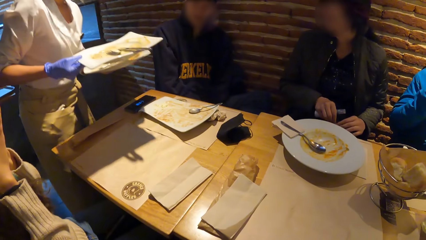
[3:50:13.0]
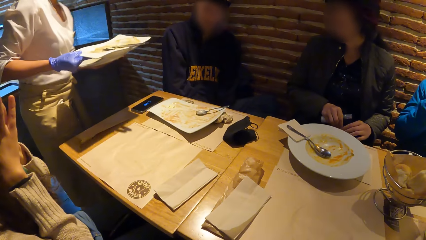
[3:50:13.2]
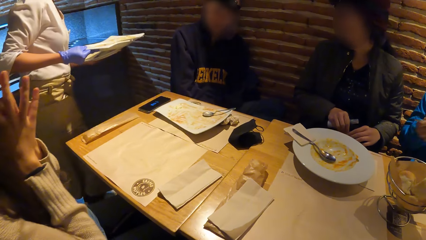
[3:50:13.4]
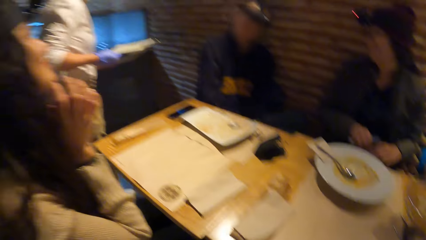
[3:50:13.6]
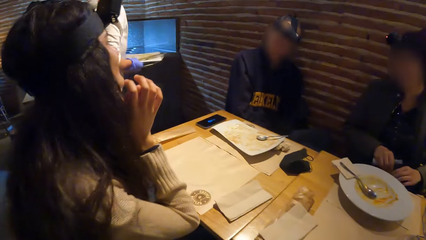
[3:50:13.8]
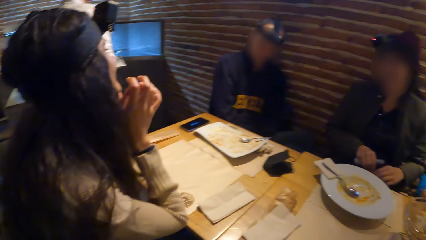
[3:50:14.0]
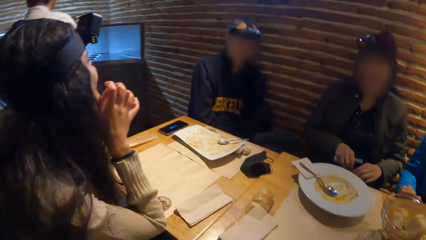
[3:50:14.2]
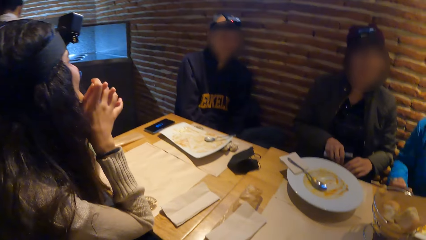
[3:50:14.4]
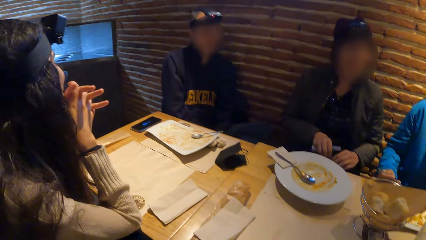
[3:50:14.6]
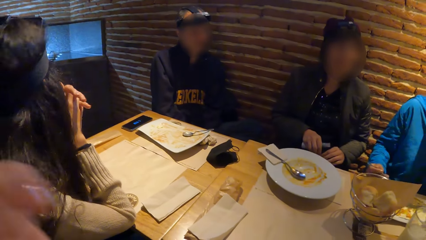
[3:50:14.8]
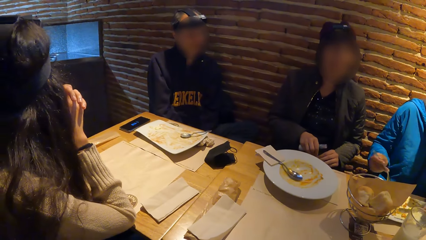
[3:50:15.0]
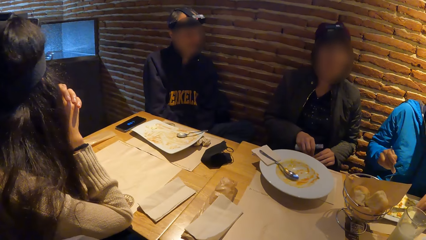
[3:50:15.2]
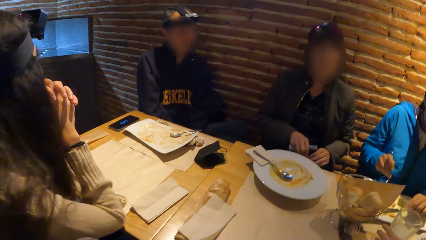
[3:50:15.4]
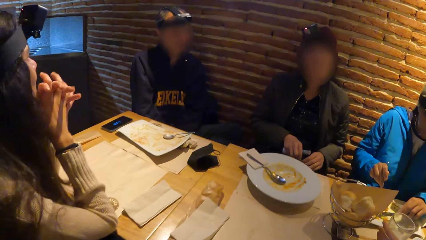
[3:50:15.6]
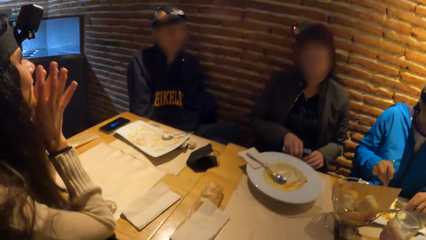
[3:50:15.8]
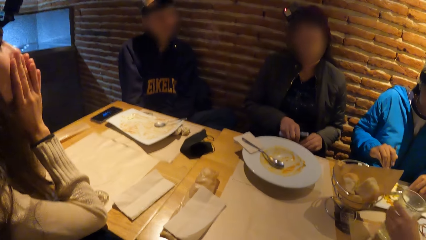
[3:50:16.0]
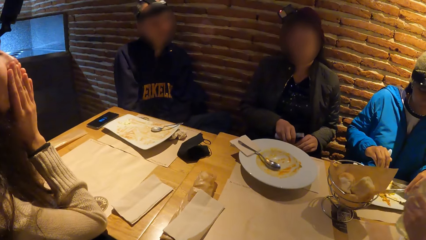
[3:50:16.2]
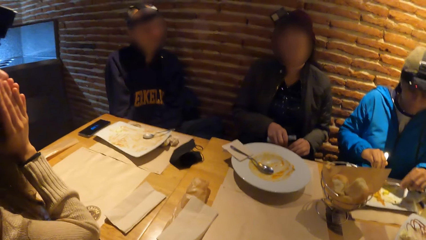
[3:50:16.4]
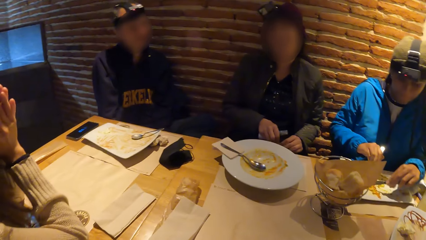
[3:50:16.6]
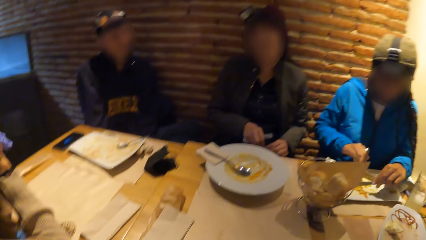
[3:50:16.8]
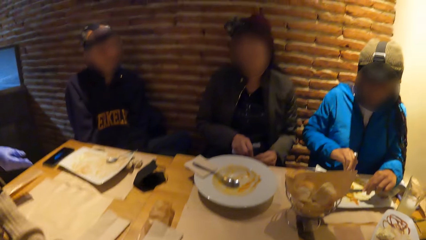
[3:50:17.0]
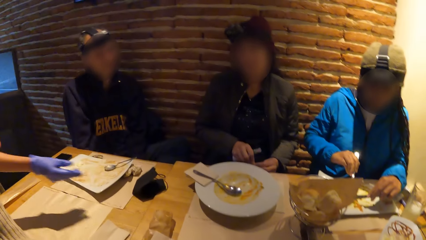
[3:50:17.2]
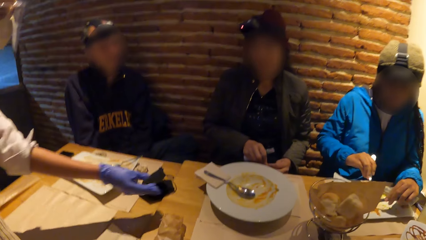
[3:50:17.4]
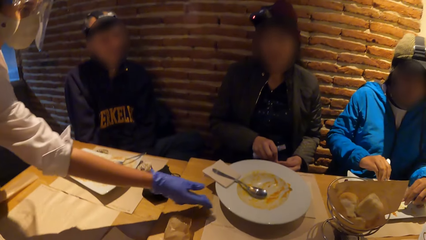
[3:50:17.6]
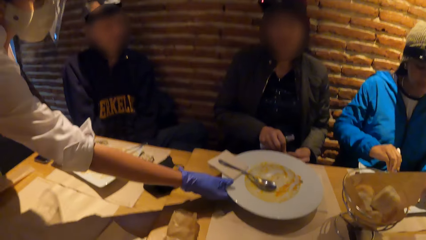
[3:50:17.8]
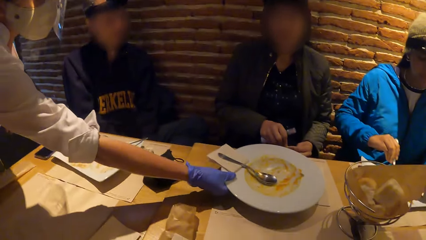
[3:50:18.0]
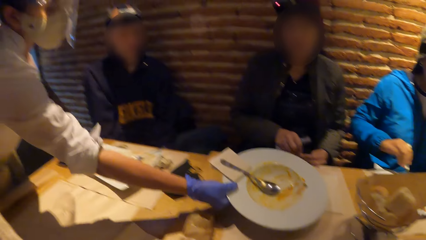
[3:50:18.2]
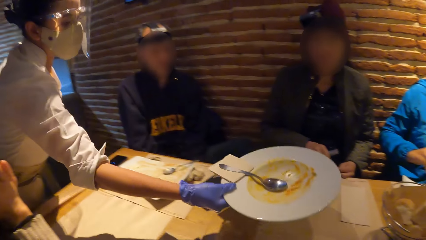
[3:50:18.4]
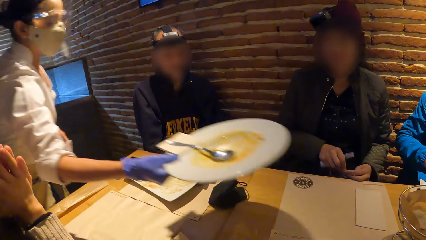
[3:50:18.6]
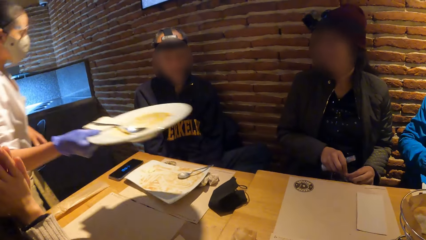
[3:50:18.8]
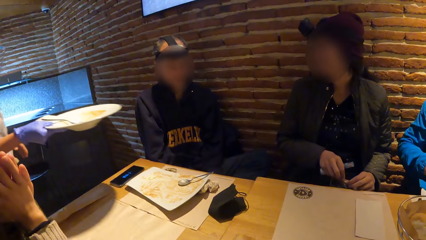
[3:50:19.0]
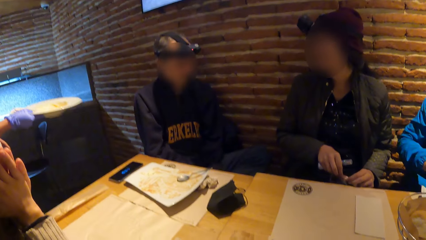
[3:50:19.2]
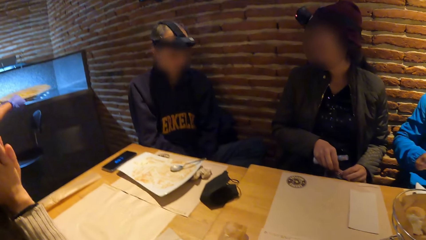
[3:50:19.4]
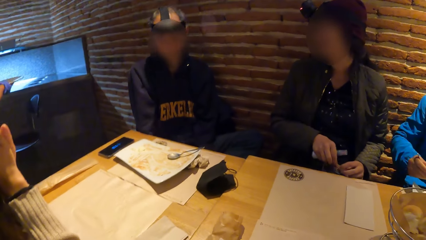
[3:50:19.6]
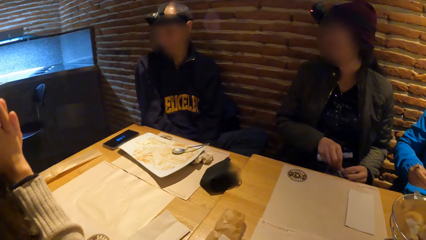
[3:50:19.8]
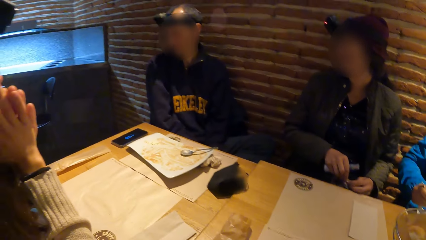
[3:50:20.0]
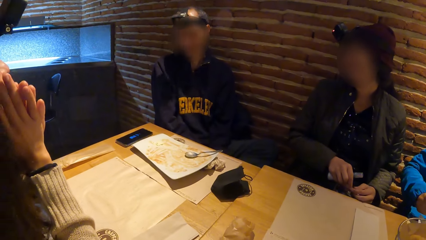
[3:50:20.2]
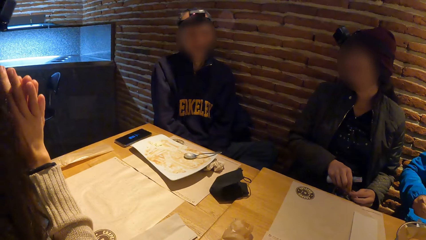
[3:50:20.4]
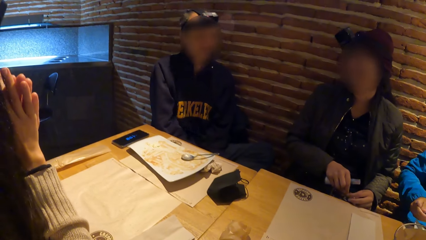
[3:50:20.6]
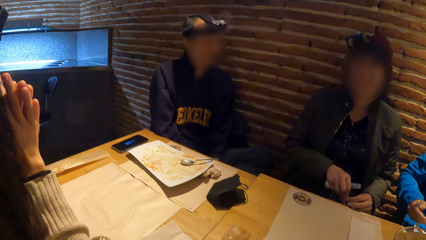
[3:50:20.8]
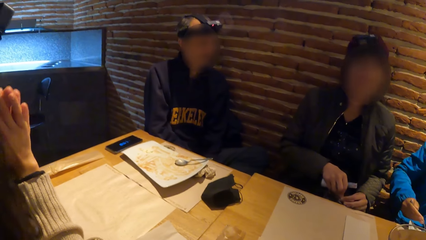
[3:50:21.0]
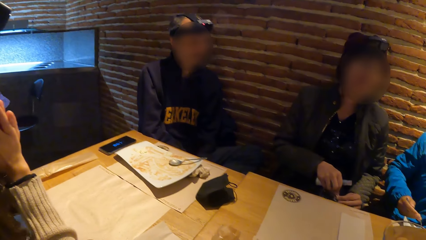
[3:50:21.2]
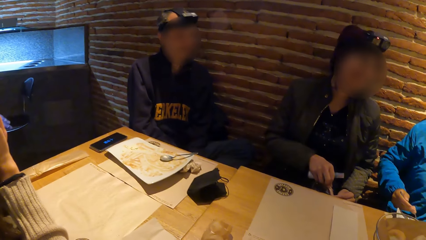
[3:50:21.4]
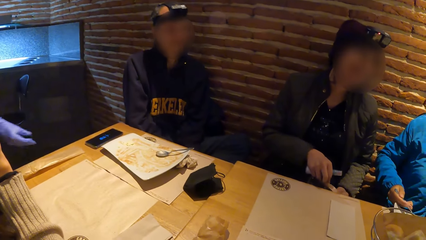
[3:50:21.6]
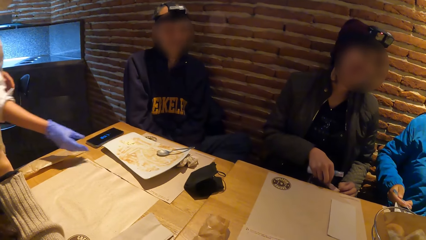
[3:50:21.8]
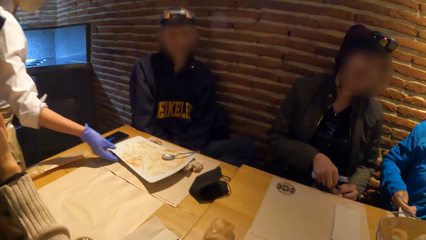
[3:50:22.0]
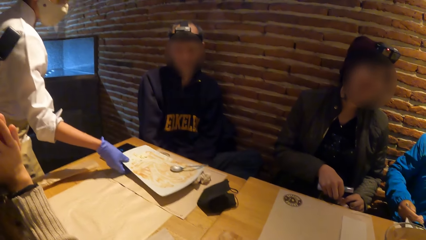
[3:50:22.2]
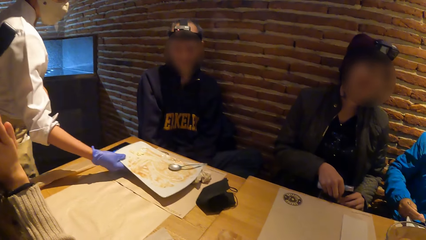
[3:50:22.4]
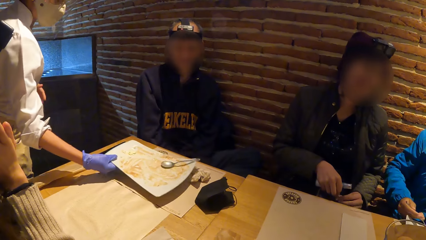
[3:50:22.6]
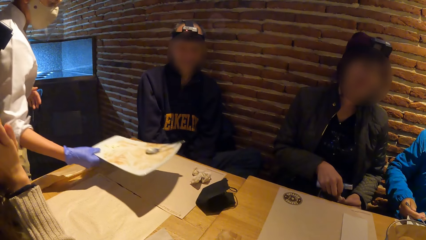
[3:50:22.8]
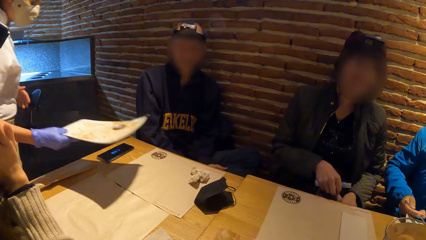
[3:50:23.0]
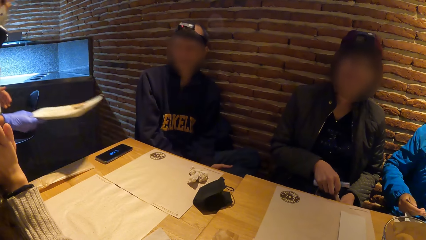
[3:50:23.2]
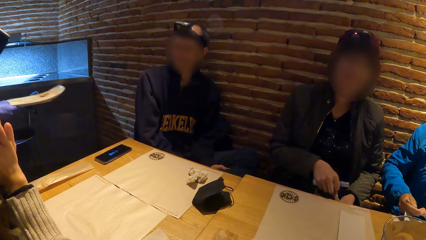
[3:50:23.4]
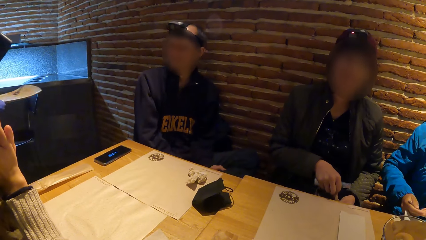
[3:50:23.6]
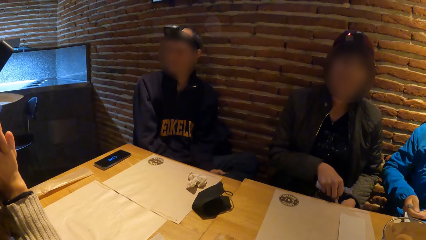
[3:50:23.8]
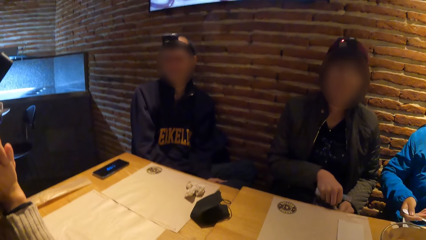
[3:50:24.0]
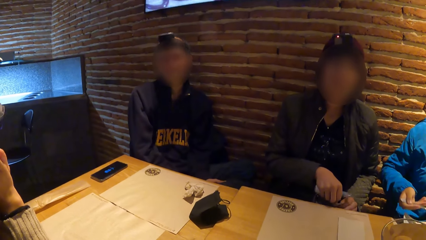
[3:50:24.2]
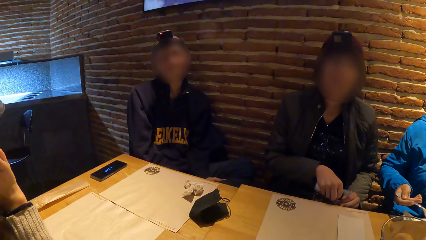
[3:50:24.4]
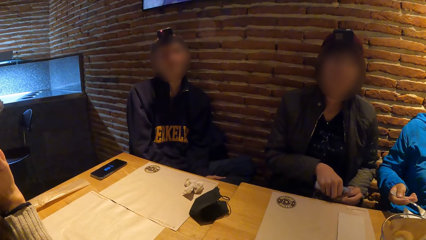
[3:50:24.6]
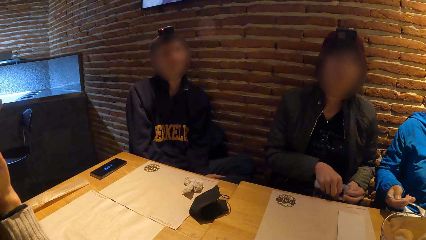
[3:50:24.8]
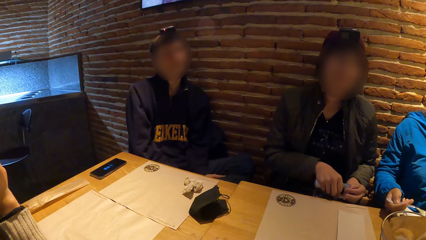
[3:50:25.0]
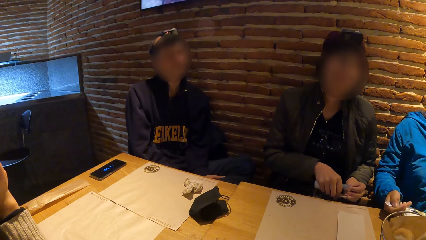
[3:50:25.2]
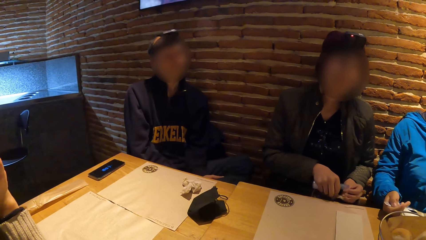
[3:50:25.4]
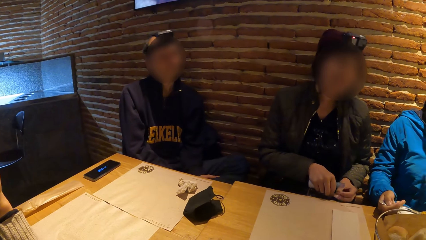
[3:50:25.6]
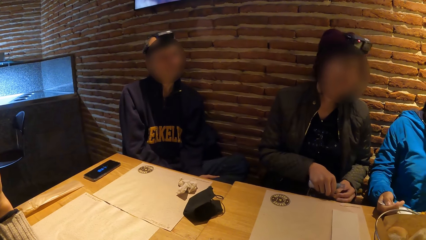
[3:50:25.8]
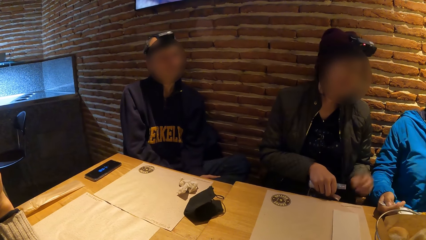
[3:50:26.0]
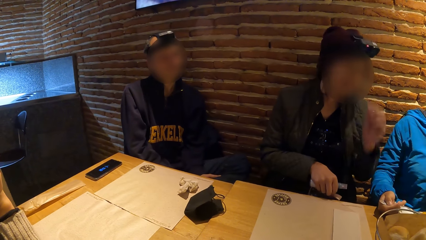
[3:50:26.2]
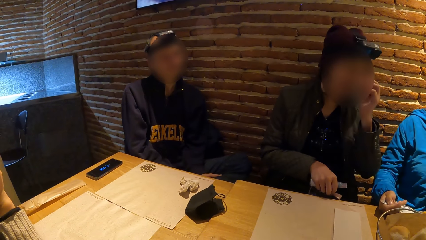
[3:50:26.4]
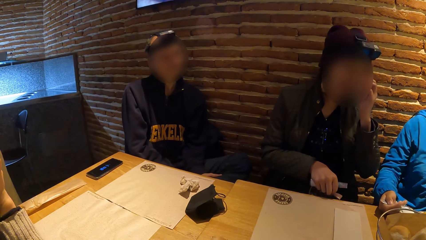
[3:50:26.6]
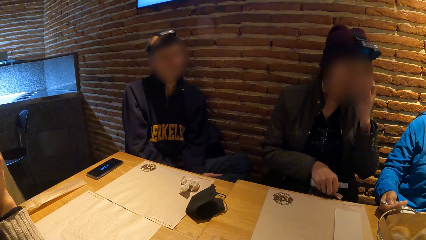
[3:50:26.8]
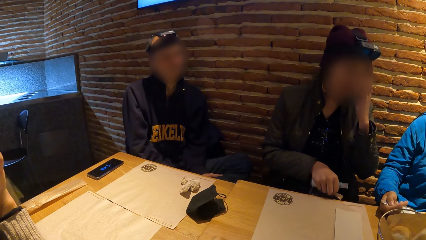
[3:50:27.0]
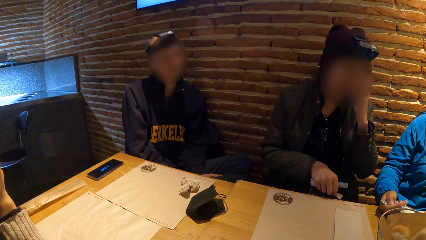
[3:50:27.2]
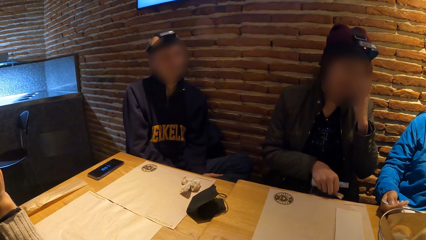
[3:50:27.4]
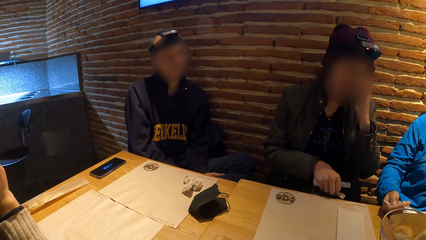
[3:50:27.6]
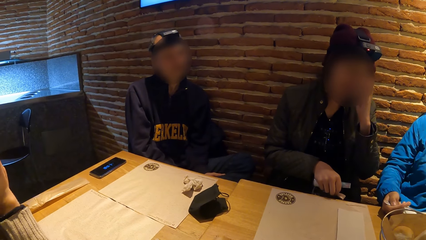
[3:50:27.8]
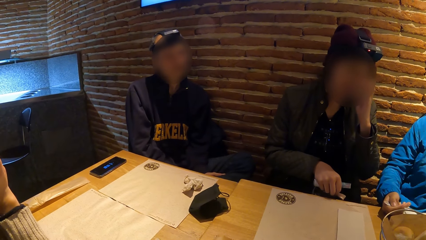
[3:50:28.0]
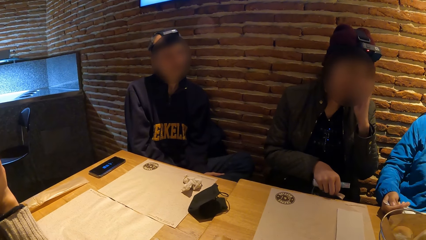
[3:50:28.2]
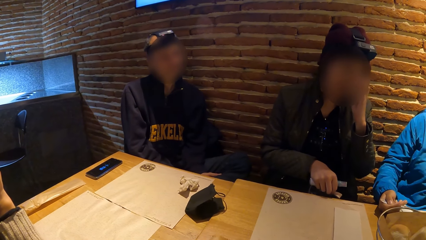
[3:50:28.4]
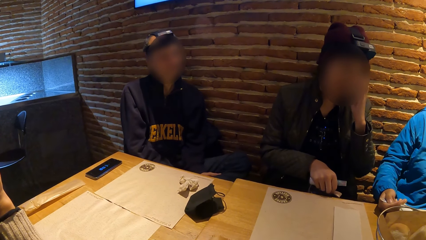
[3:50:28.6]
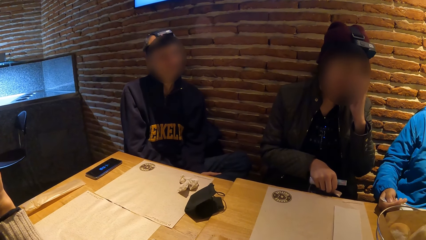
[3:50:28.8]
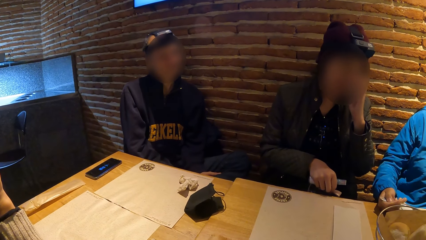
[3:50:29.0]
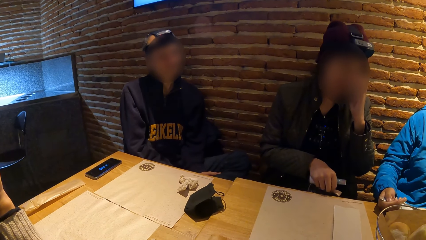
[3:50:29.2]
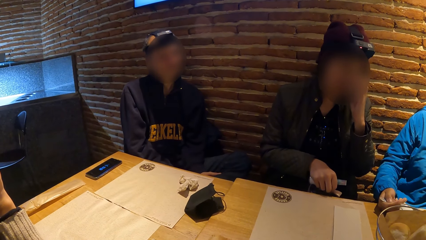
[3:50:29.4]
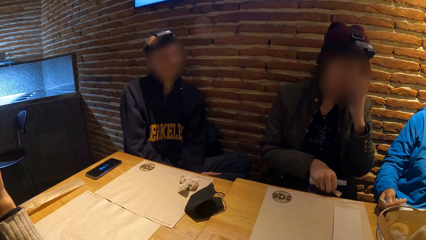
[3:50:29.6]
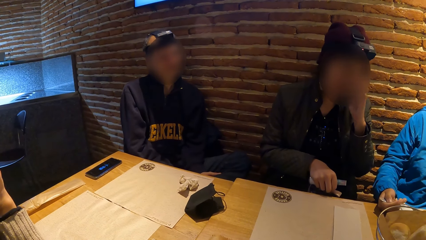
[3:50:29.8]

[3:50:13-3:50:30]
A waiter walks away from the table. The camera wearer looks around. A woman cuts a piece of chicken with a fork in her right hand on a plate on a tablemat on the table. The woman cuts the piece of chicken with a knife in her left hand on the plate on the tablemat on the table. The waiter takes a plate from a tablemat on the table with her right gloved hand. The waiter steps forward. The waiter places the plate in her right gloved hand on a tray. A man looks around. The waiter takes a plate from a tablemat on the table with her right gloved hand. The waiter steps forward. The camera wearer looks around. Another woman touches her face with her left hand.
